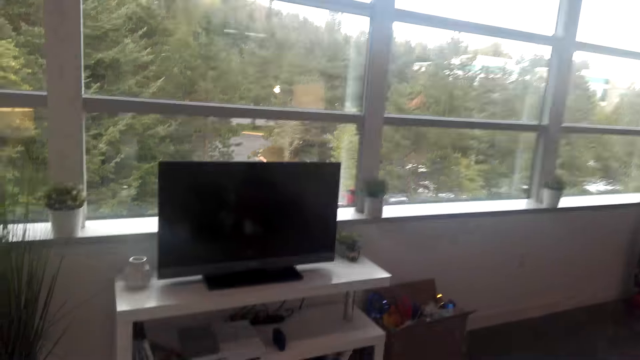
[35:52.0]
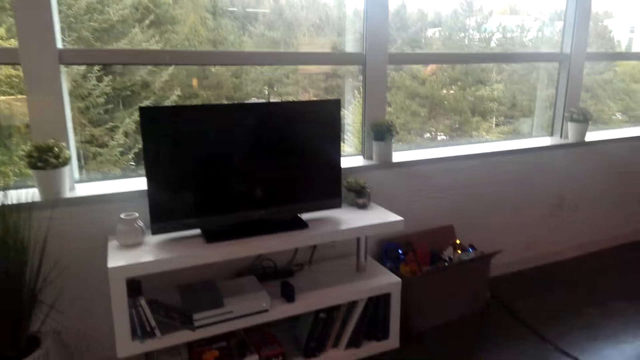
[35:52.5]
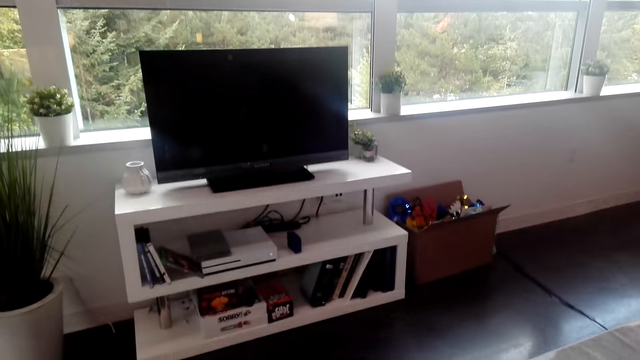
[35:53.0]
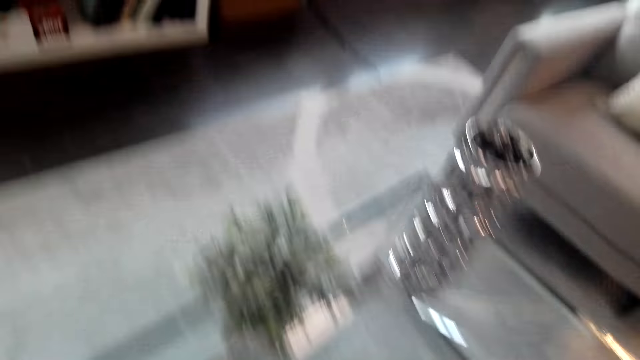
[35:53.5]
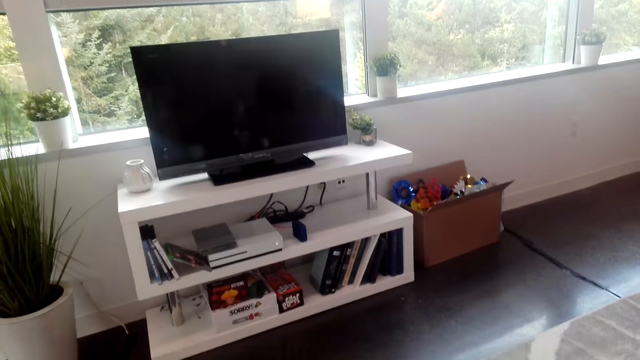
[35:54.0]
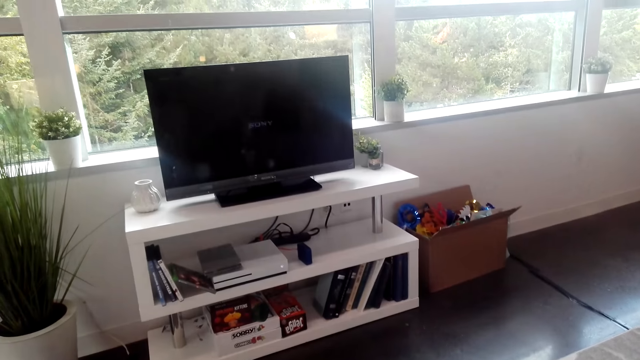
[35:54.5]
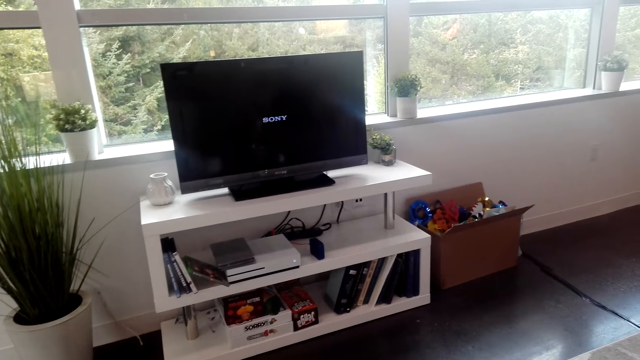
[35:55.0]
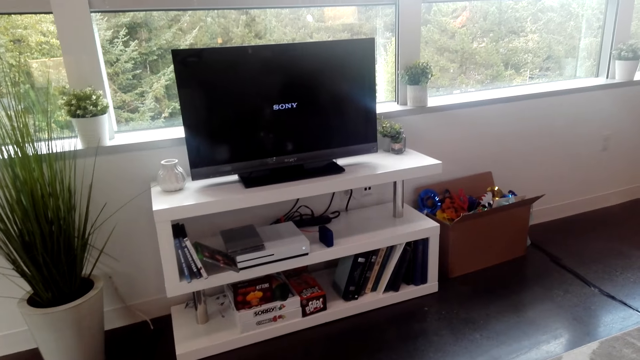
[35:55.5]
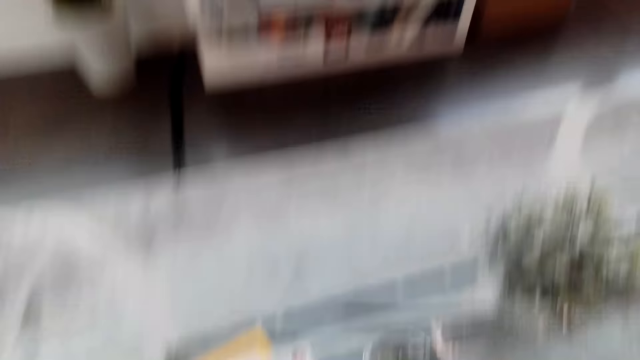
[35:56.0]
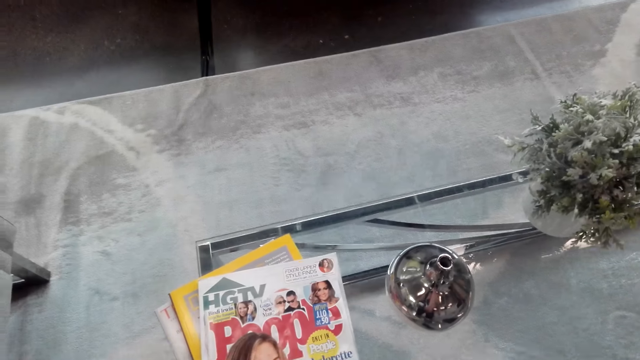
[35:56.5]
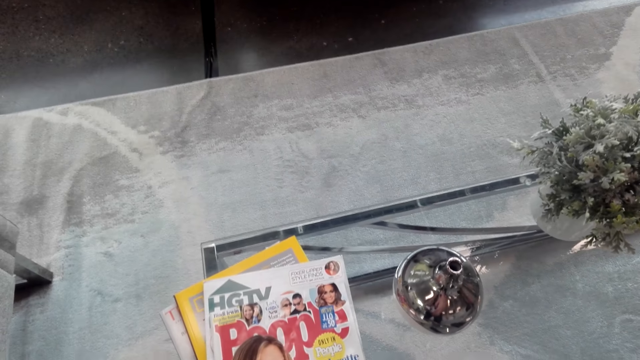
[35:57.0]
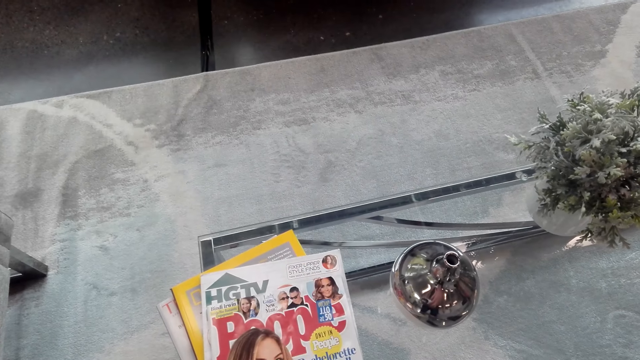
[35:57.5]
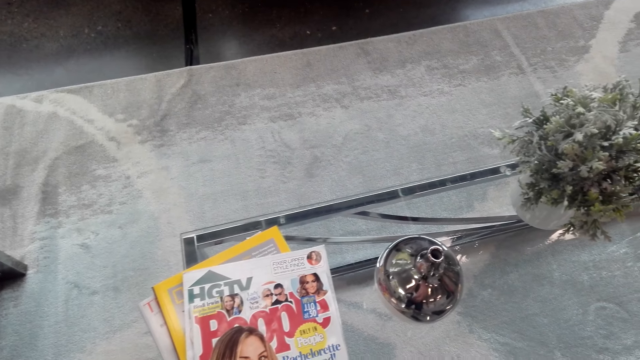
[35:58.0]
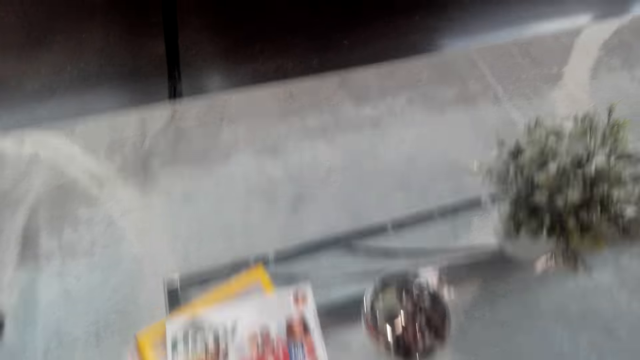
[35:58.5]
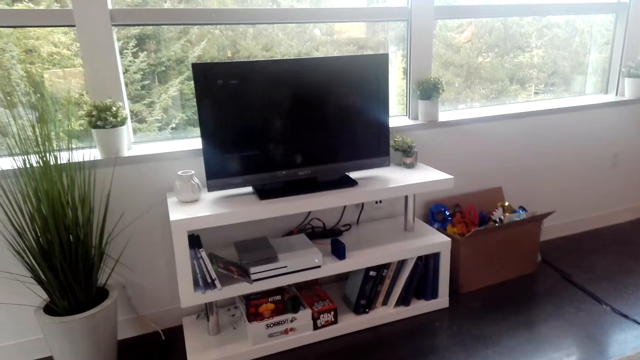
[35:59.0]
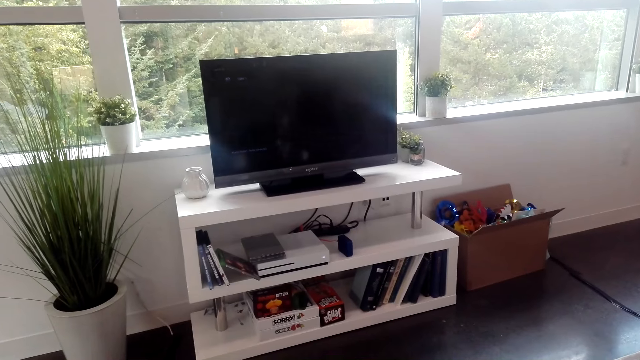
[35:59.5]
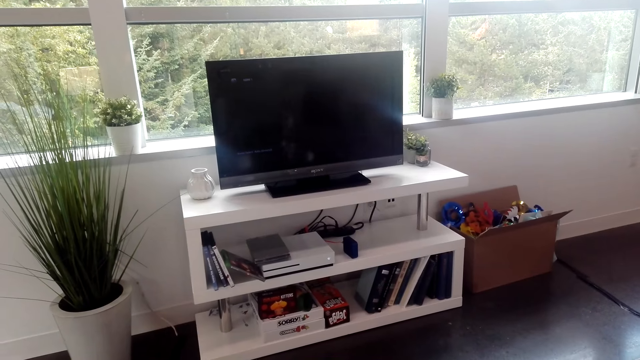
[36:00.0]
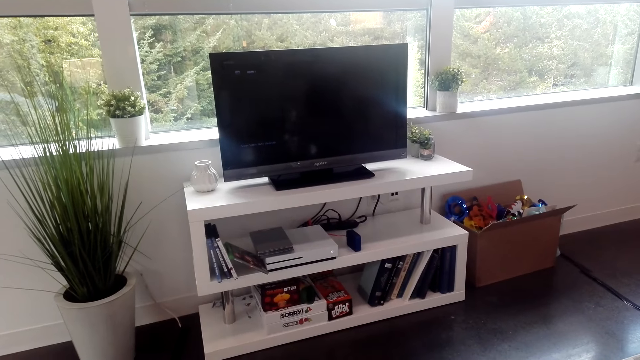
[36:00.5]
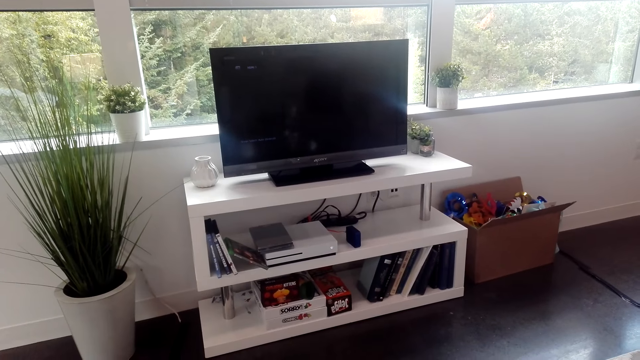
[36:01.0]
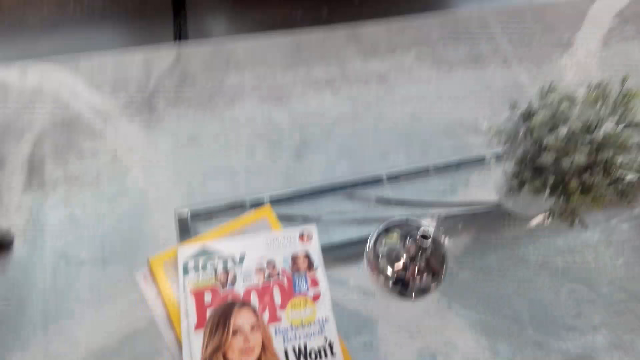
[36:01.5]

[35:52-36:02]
The camera wearer looks around the house. They turn on the television. They look around the house.

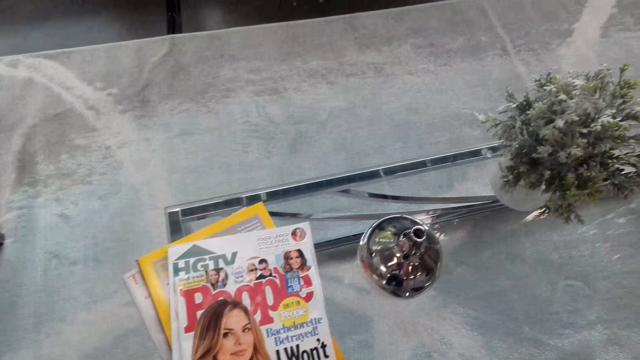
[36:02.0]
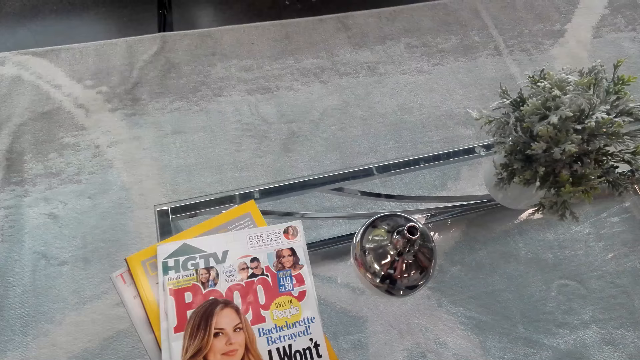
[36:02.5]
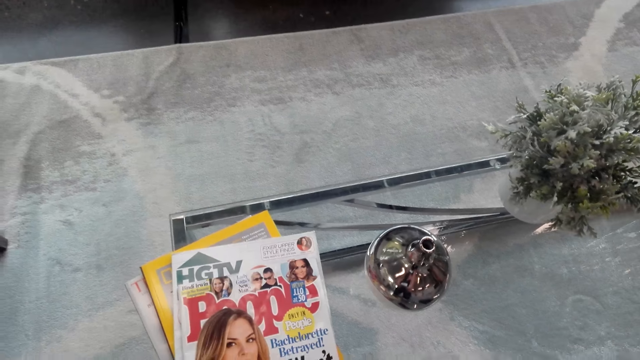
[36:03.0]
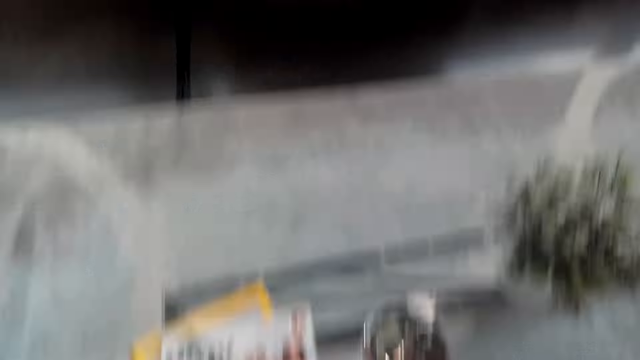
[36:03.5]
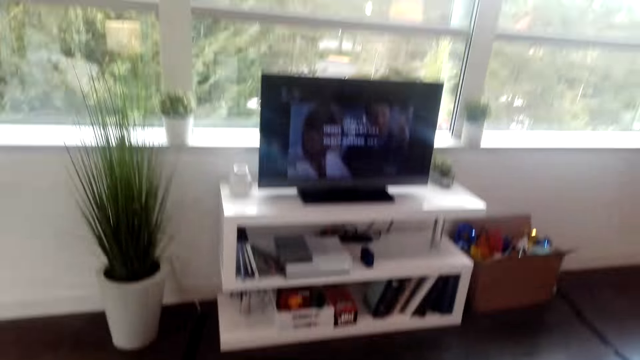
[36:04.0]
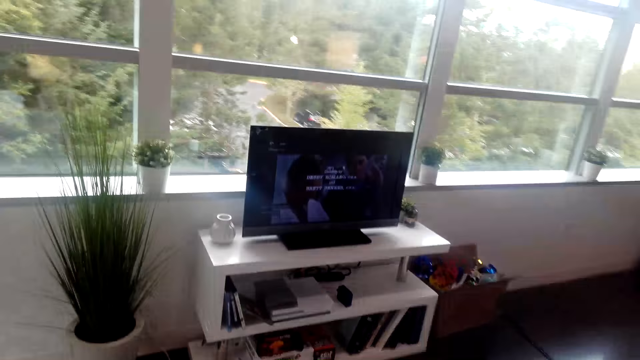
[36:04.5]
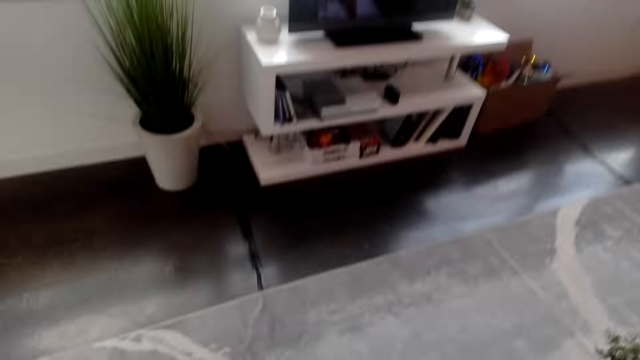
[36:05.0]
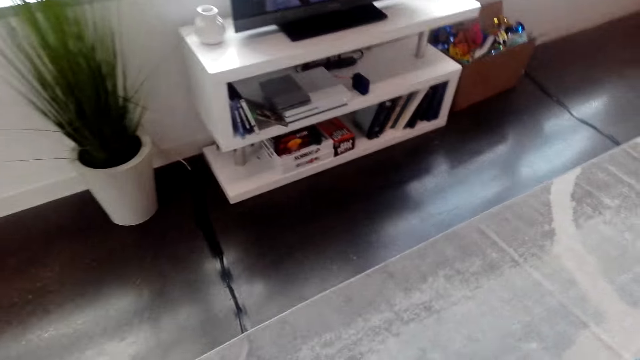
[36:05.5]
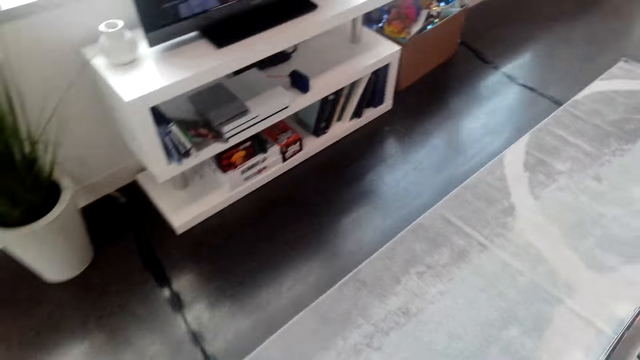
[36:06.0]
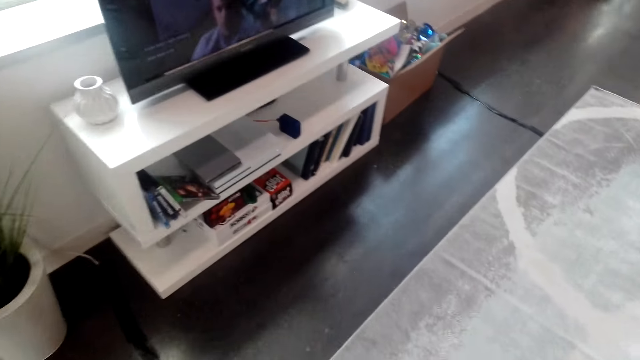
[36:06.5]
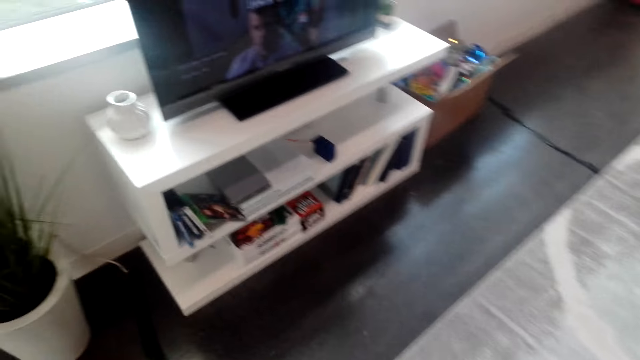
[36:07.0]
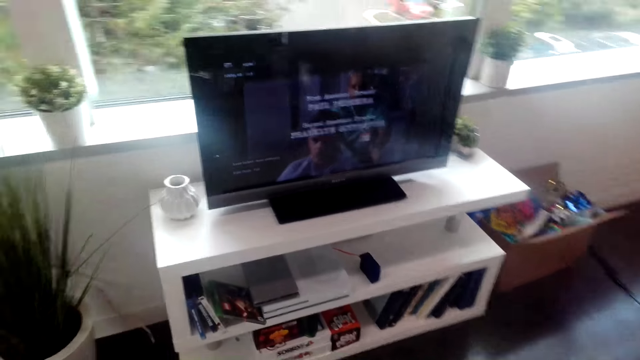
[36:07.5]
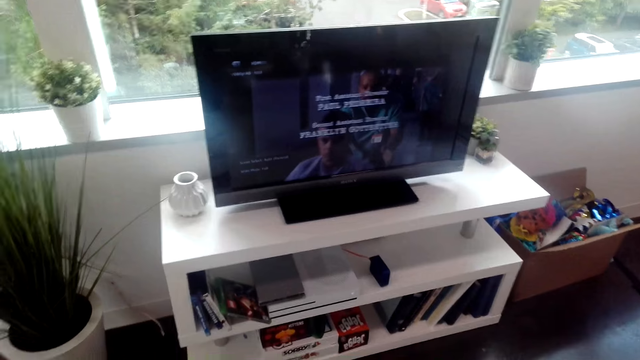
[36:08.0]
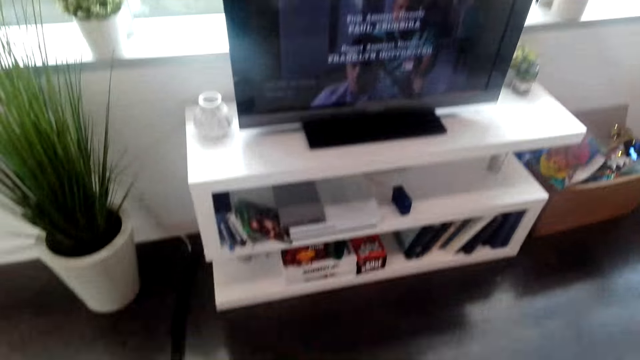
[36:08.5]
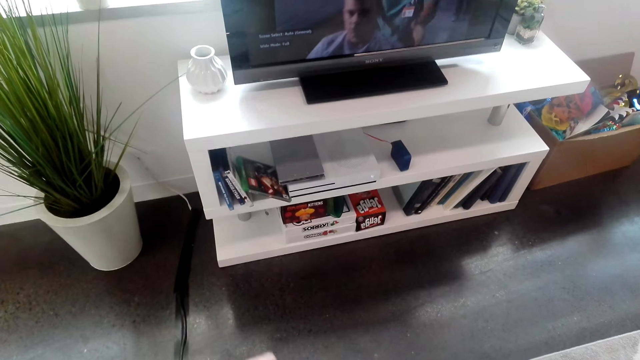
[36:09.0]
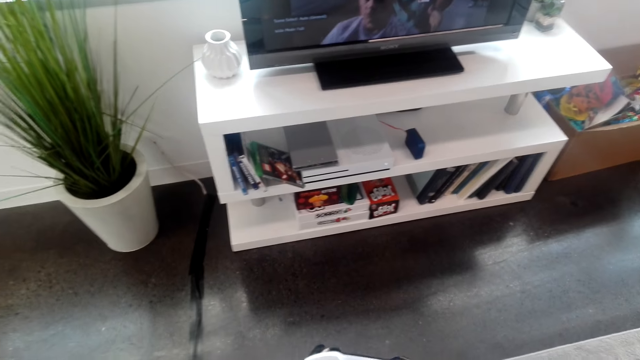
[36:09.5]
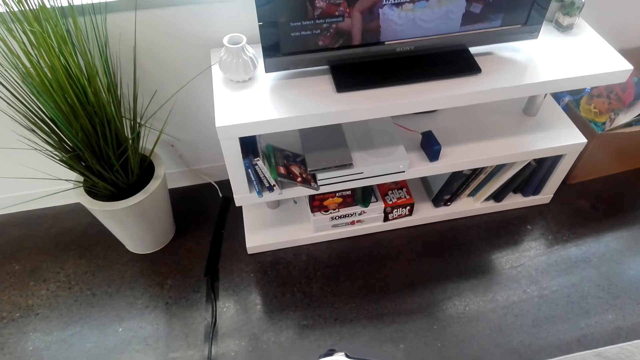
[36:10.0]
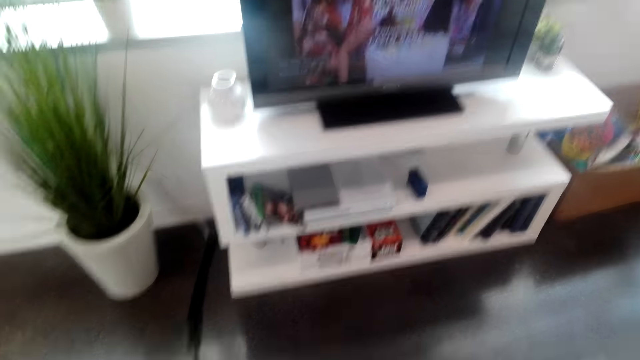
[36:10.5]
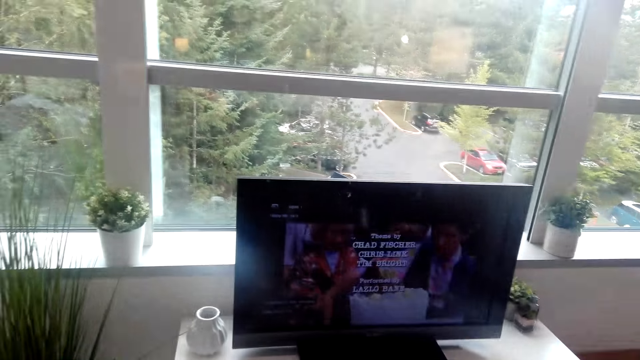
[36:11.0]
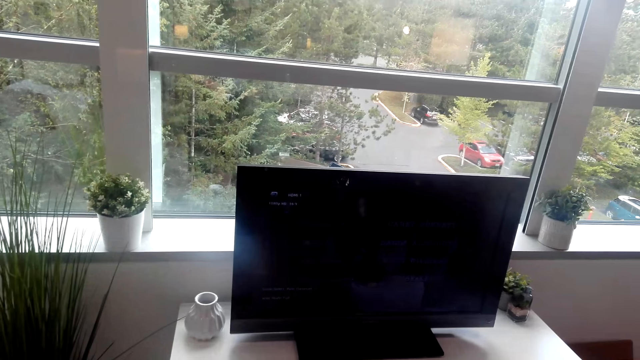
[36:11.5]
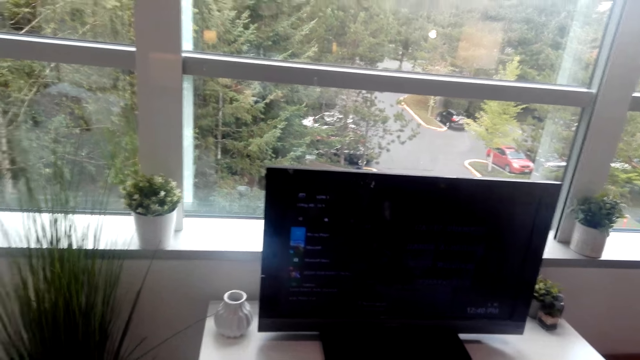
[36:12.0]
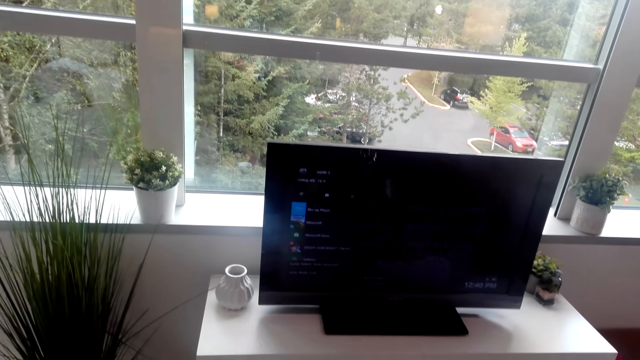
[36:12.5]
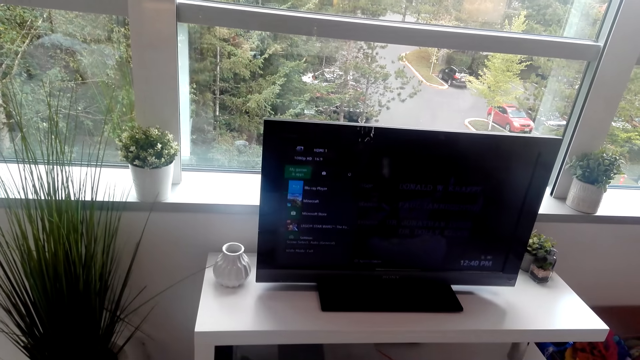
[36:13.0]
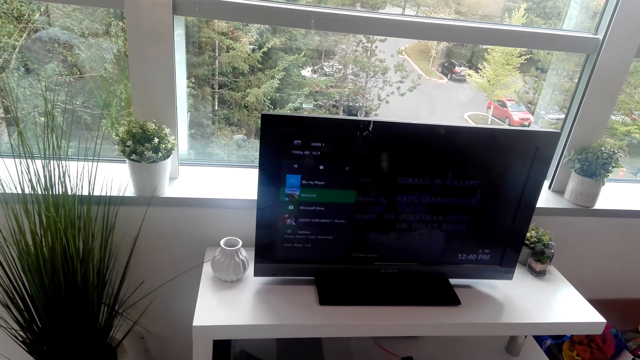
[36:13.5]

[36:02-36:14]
The camera wearer walks towards the television and operates the television. They watch the television.
